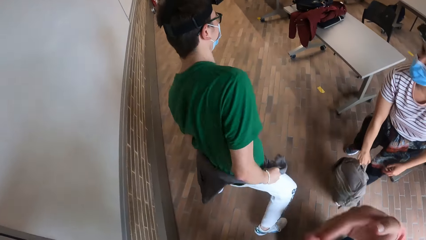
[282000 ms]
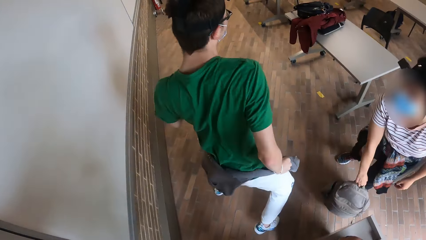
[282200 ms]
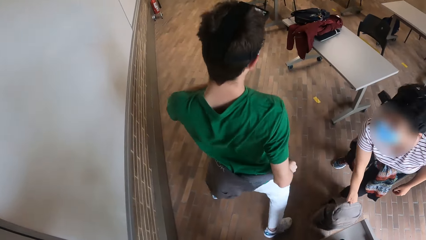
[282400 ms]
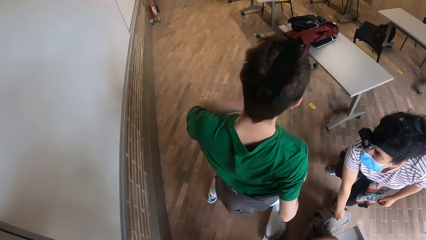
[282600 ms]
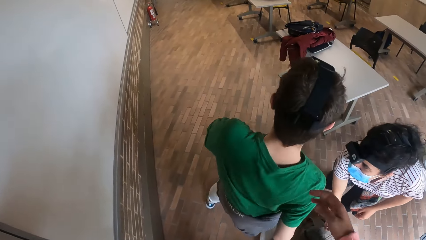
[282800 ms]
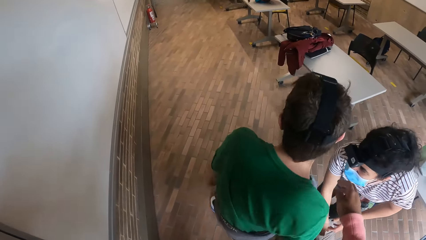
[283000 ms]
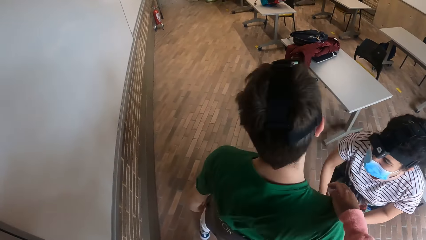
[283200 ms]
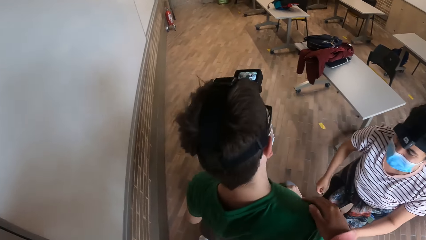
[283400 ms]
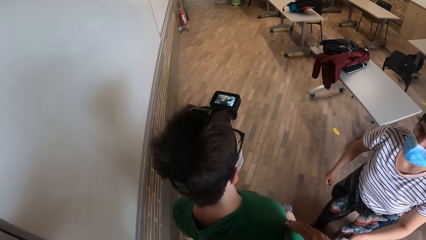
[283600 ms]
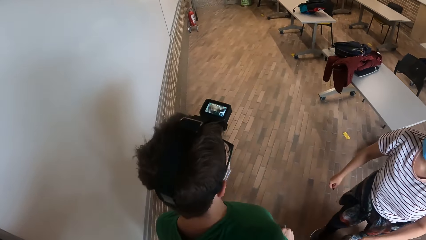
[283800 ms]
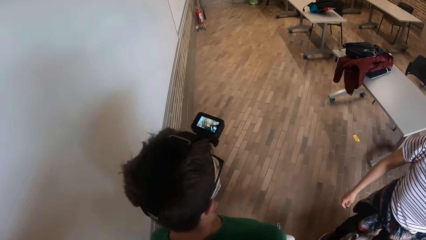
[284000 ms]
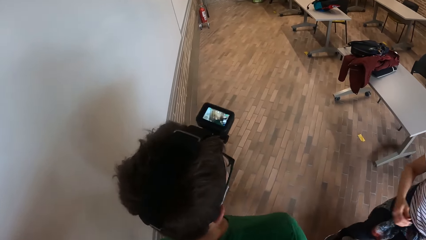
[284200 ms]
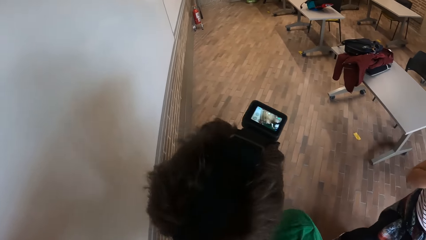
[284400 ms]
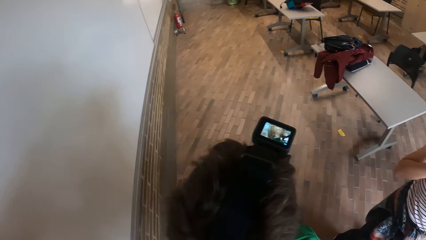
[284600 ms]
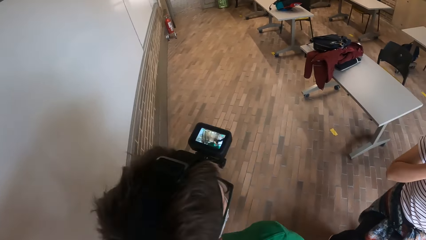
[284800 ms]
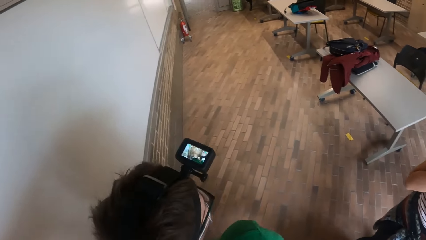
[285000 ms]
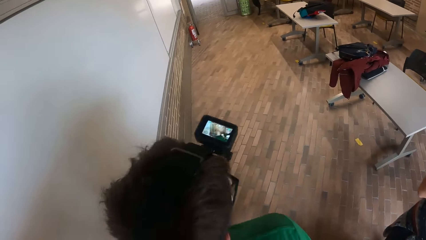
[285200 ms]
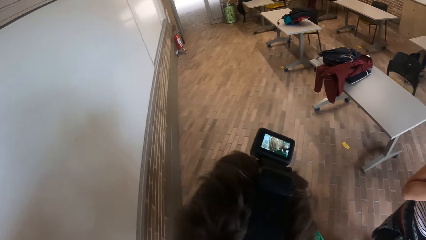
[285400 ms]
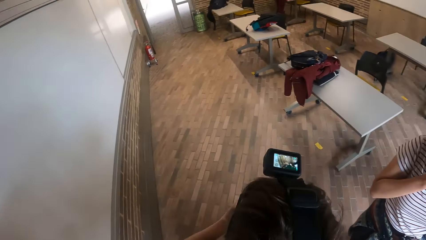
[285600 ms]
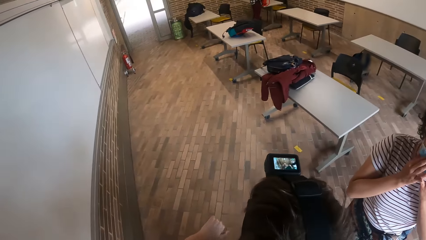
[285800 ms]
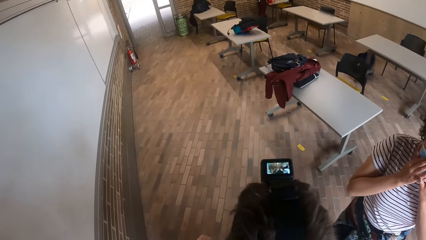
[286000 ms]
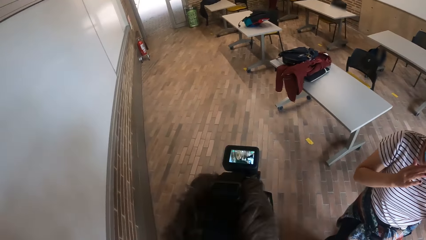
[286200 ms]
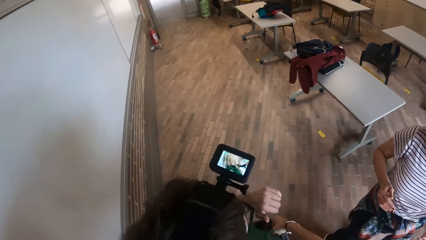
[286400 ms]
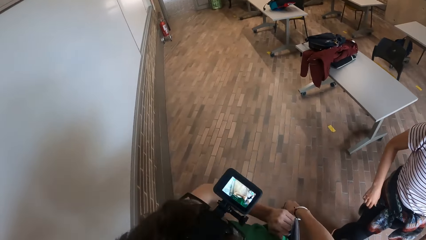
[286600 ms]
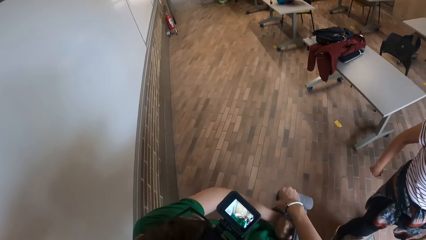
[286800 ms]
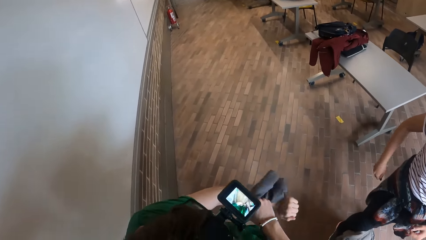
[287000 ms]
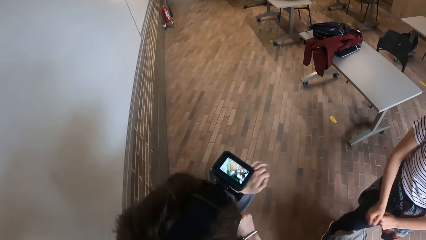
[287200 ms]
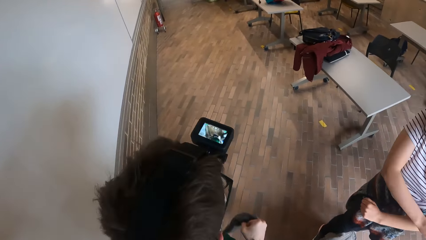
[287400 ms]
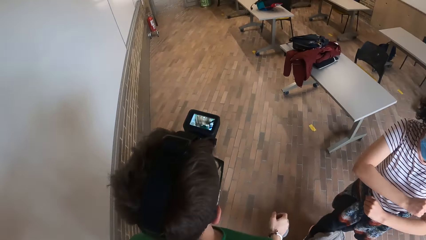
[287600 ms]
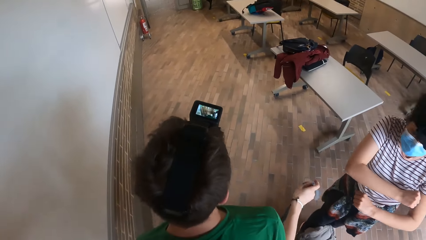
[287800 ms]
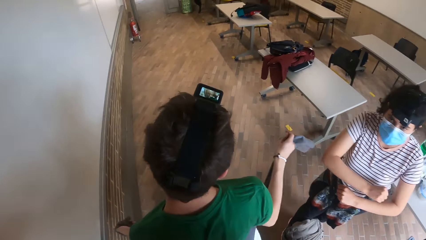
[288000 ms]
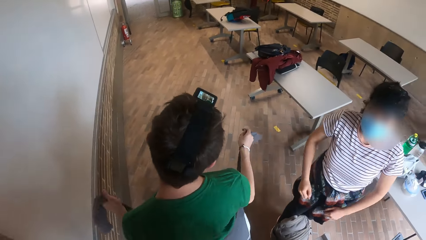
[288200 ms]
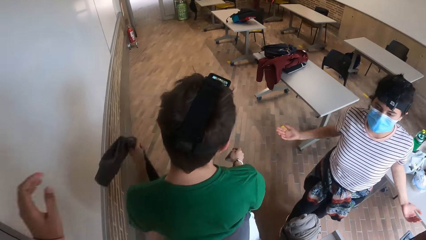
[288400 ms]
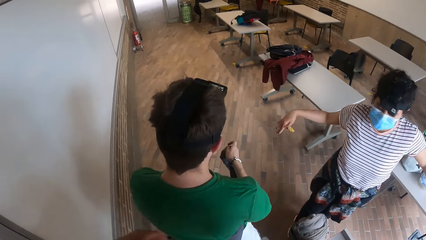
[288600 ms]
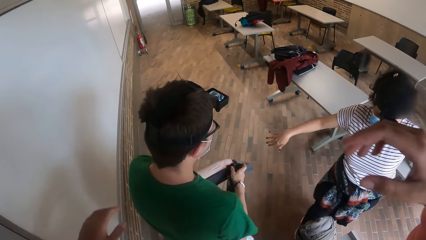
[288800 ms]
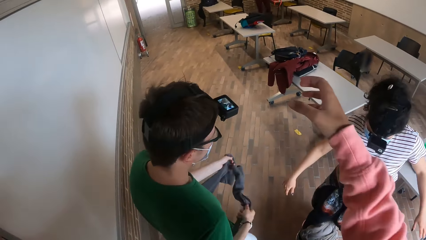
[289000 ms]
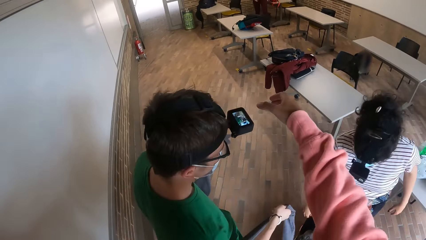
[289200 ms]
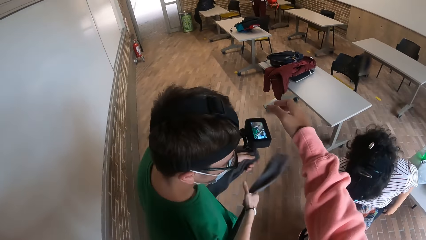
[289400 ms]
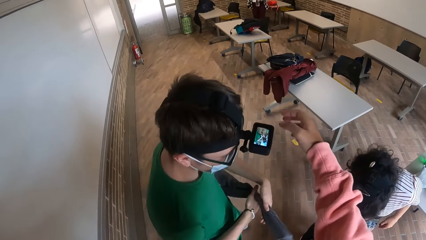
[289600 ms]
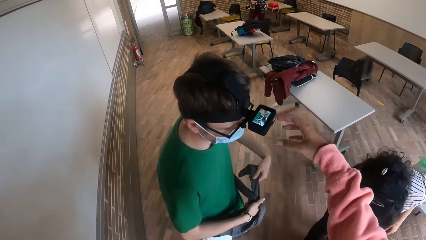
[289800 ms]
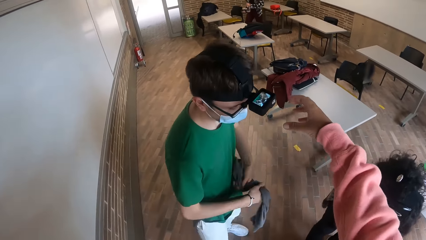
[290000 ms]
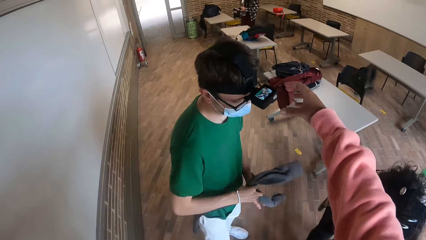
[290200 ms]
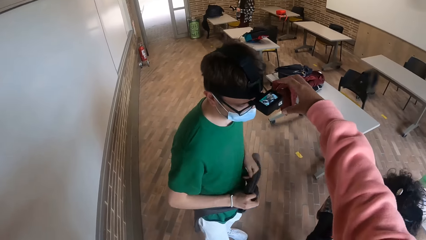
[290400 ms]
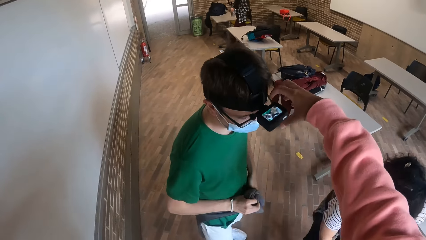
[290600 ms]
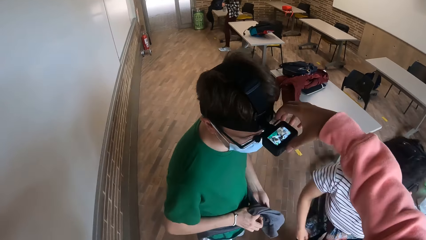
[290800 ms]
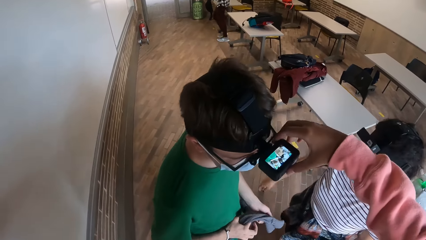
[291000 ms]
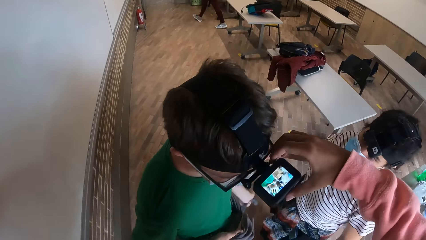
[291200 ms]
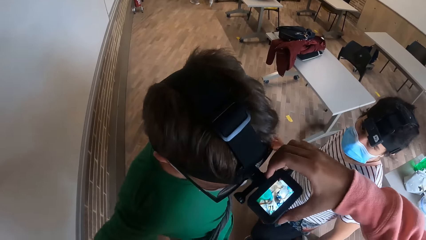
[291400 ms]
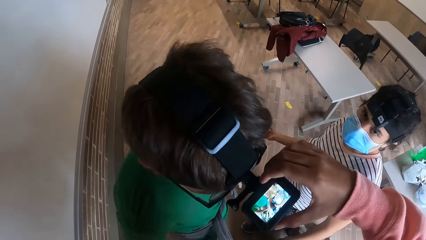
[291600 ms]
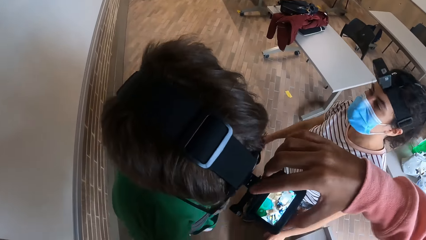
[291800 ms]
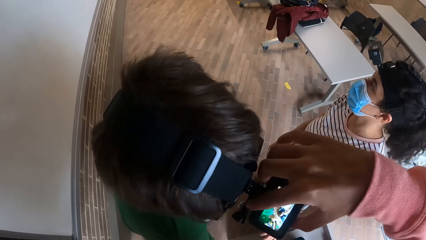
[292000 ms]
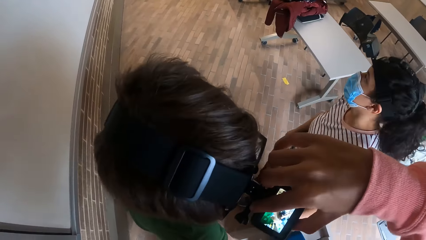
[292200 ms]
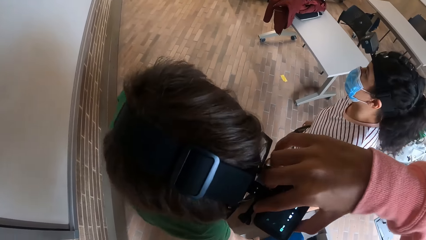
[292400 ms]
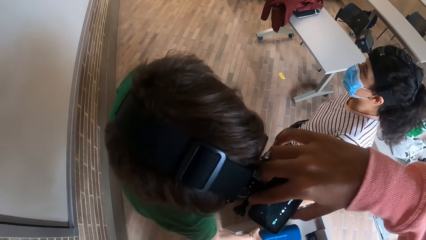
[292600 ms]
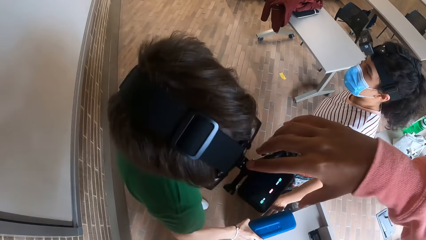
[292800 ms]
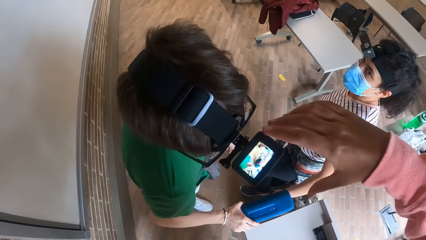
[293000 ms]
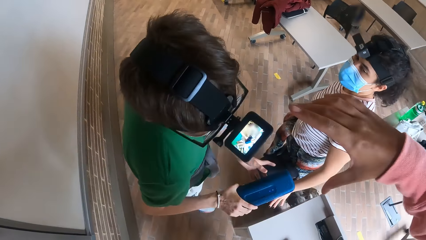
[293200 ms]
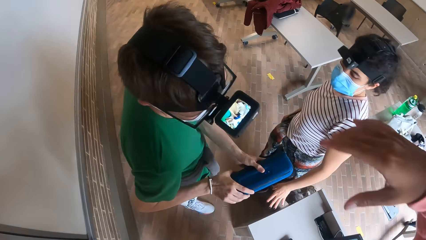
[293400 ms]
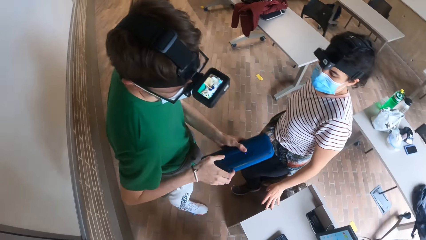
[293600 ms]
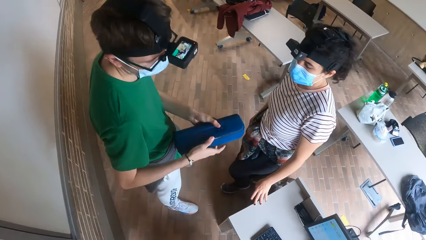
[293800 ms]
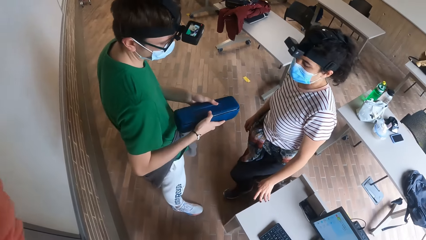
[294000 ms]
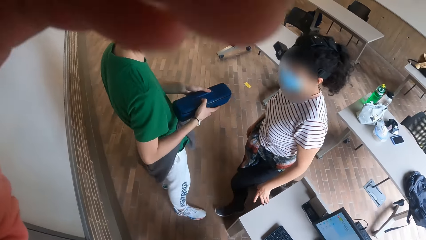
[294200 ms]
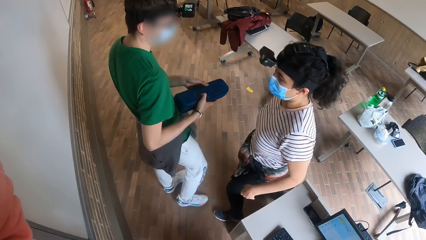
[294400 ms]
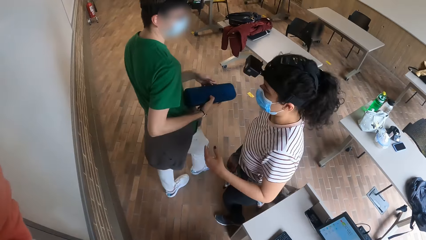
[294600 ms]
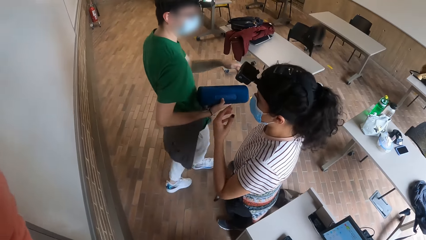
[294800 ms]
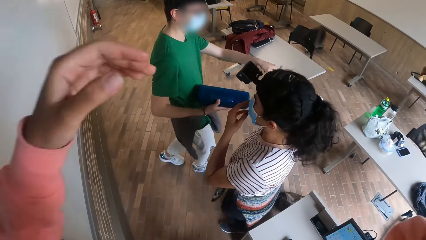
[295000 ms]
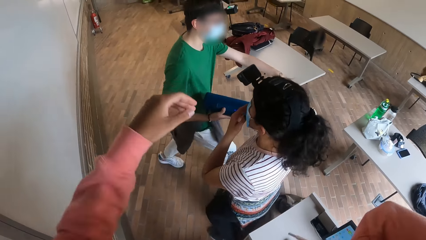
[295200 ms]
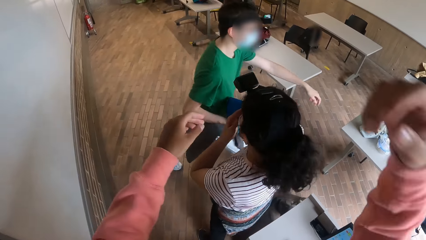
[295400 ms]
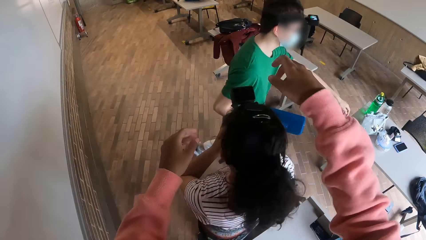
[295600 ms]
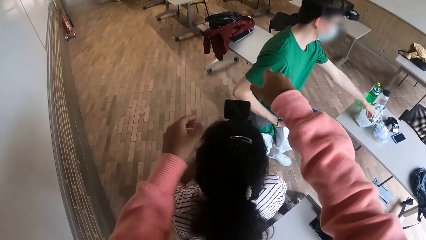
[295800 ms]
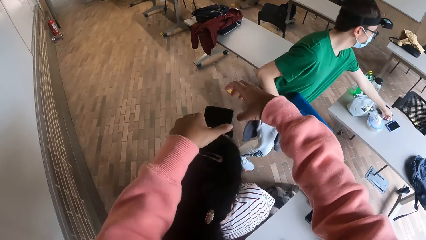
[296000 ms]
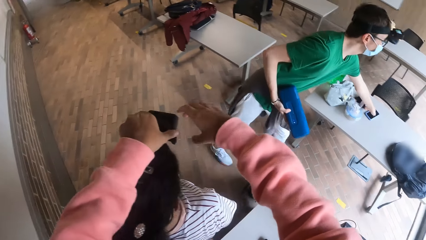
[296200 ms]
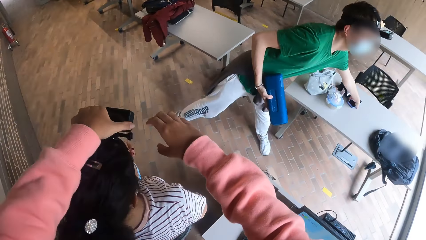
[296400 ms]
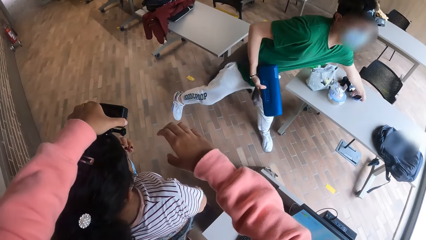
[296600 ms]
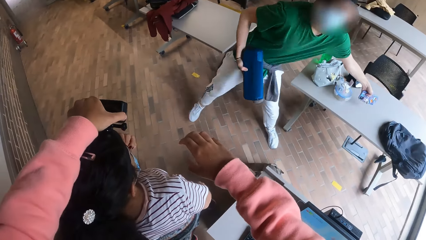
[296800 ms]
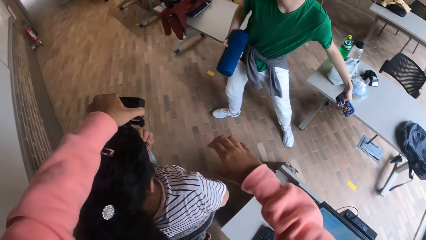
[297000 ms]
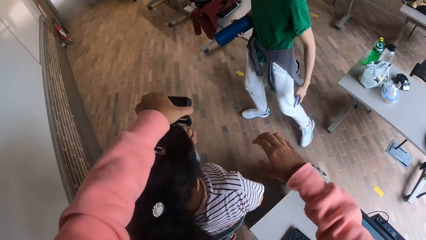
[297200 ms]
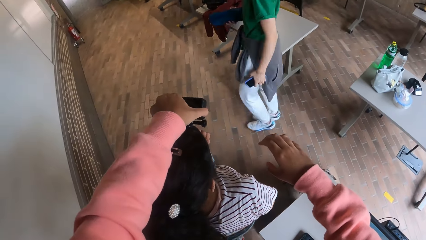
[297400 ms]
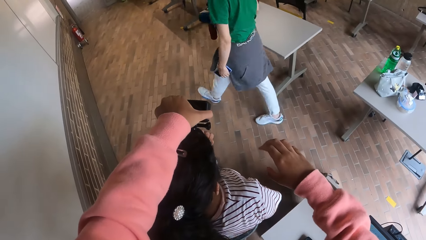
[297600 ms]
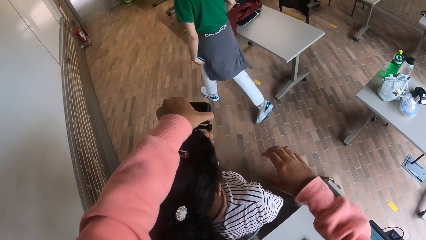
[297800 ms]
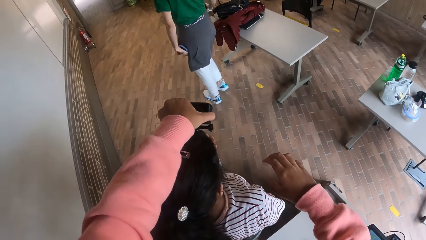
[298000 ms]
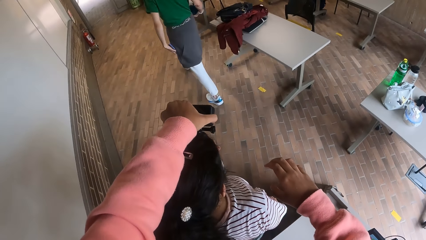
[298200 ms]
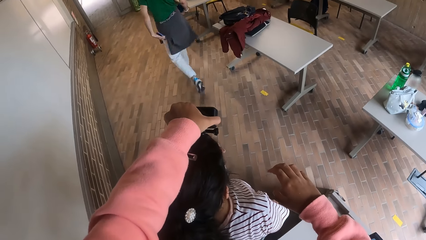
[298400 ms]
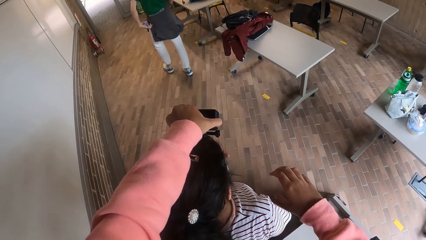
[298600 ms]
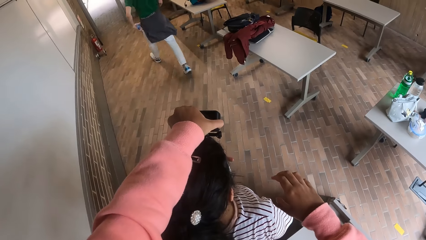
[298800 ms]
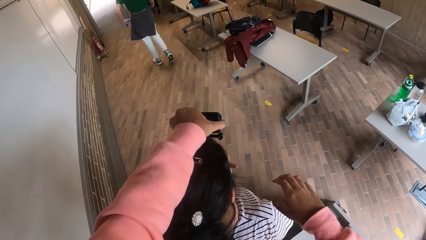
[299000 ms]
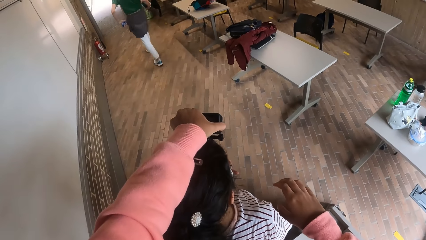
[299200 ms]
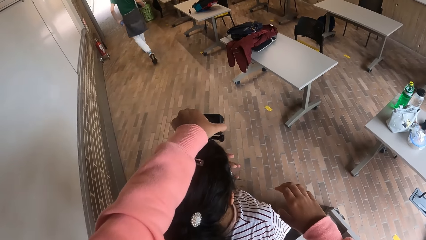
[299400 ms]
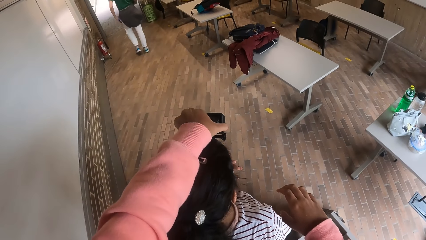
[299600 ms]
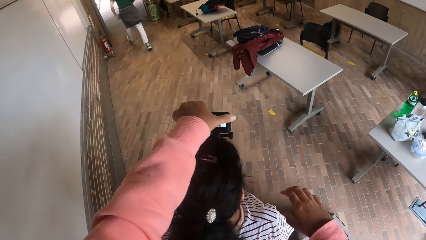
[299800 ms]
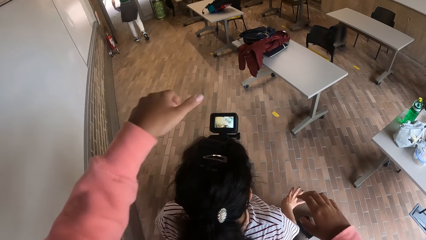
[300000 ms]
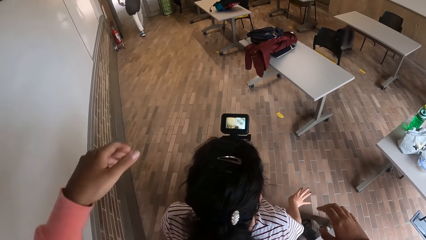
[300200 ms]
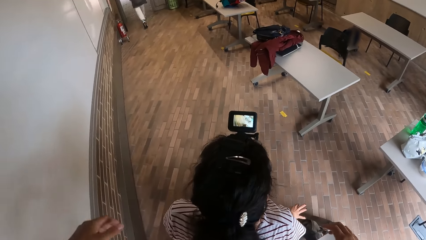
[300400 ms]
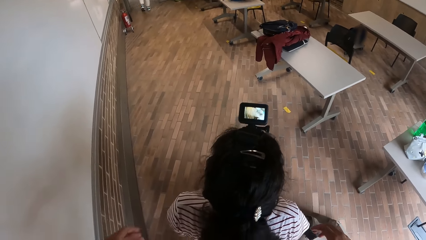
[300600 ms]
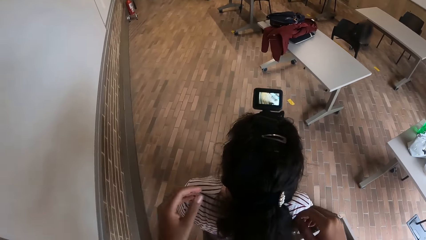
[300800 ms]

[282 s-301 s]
The woman holds the bag with the right hand. She drops the backpack on the floor with her right hand. The camera wearer touches the man's right shoulder with his right hand. The woman touches her face with both hands. The woman dances. The camera wearer touches the camera on the man's head with her right hand. The man picks up a speaker from a desk with his right hand. The camera wearer adjusts the camera on the woman's head with both her hands. The man picks up a mobile phone from the desk with his left hand.
